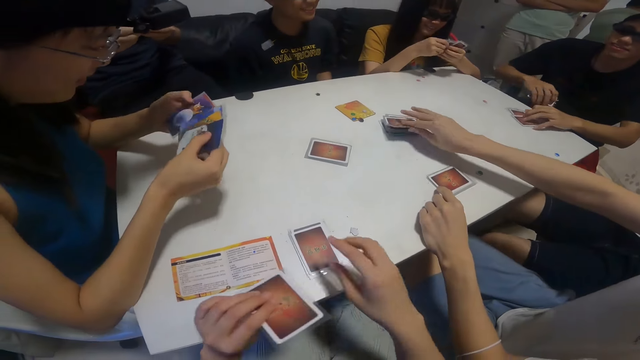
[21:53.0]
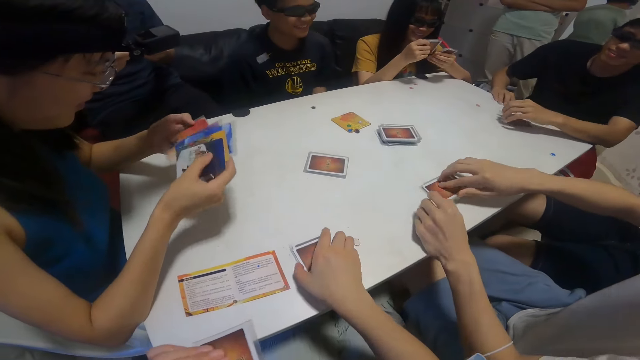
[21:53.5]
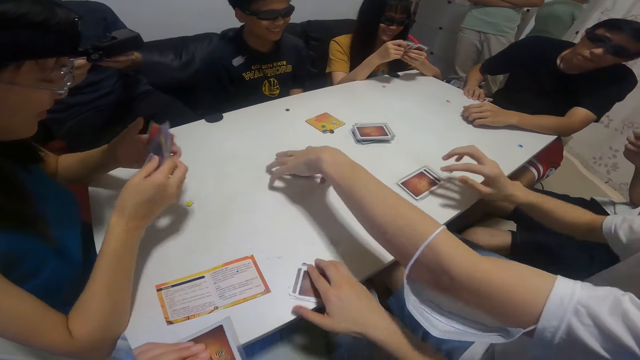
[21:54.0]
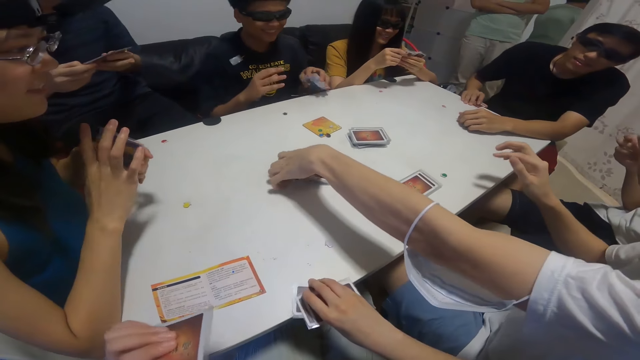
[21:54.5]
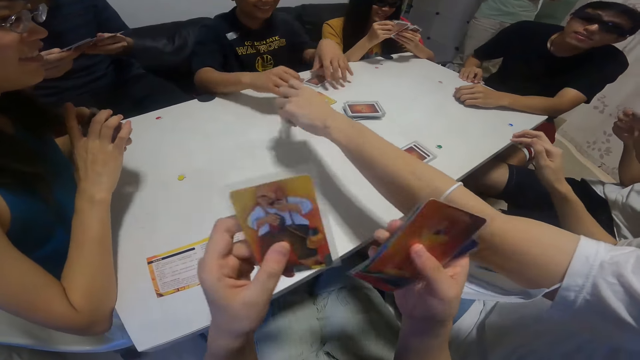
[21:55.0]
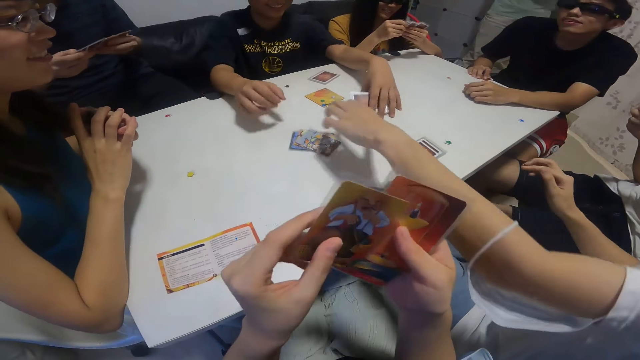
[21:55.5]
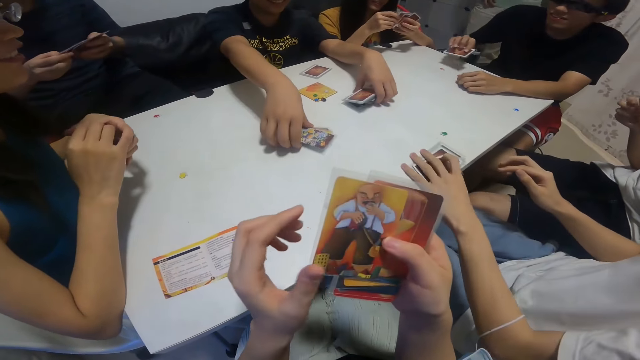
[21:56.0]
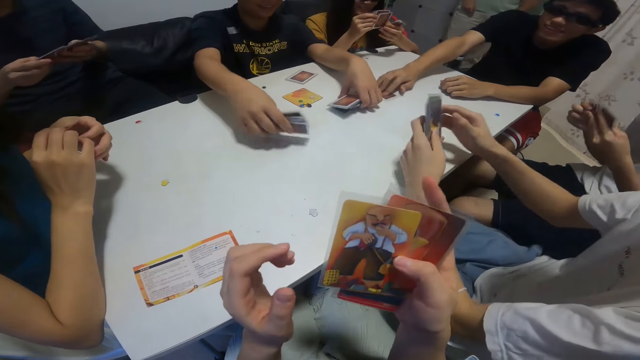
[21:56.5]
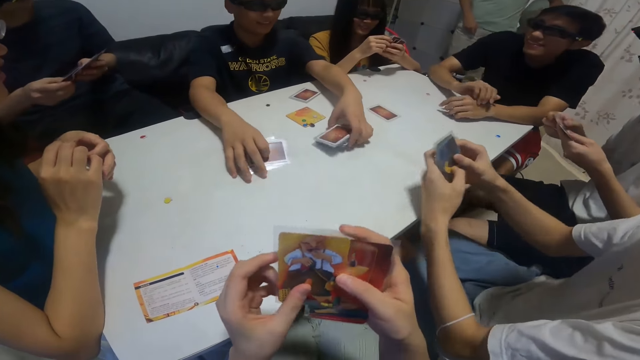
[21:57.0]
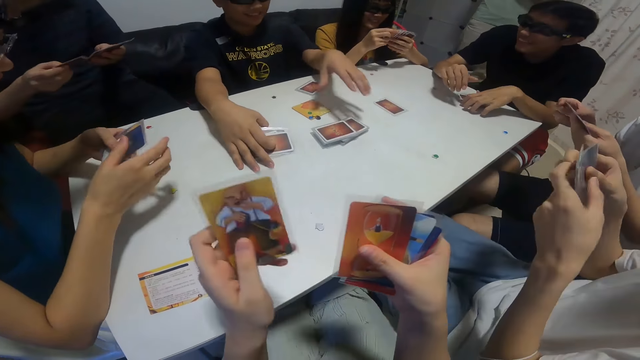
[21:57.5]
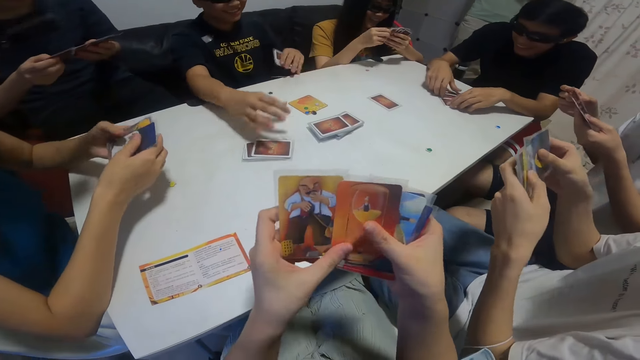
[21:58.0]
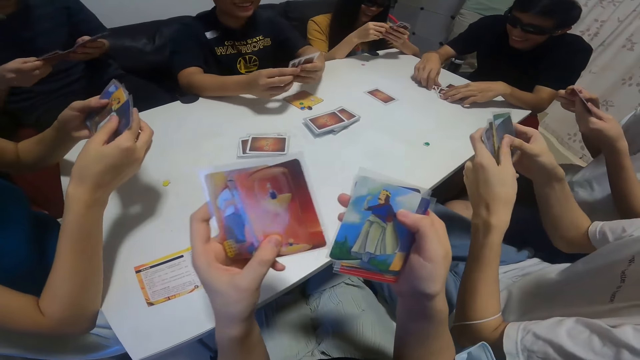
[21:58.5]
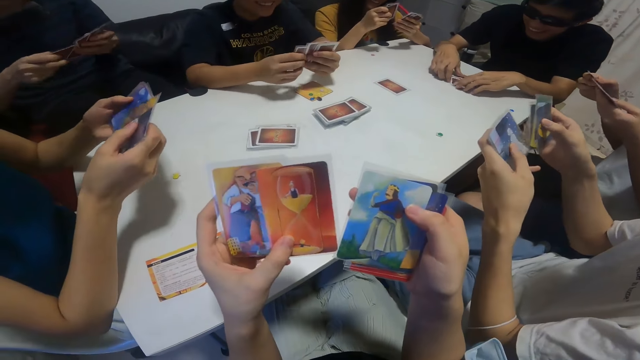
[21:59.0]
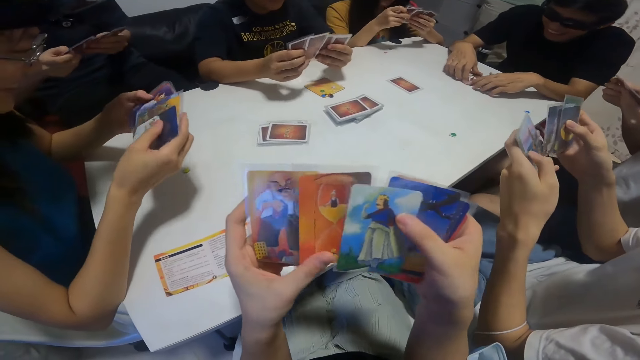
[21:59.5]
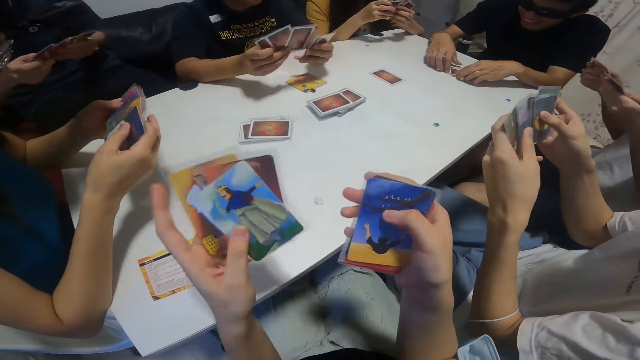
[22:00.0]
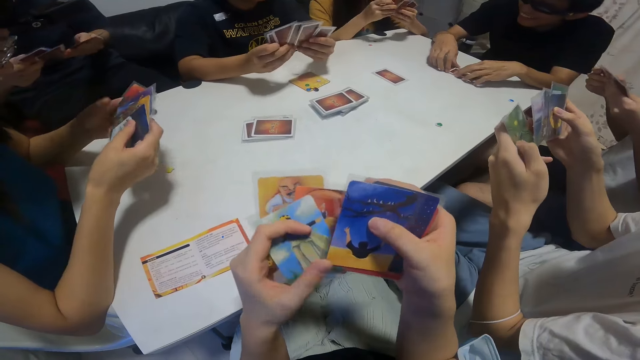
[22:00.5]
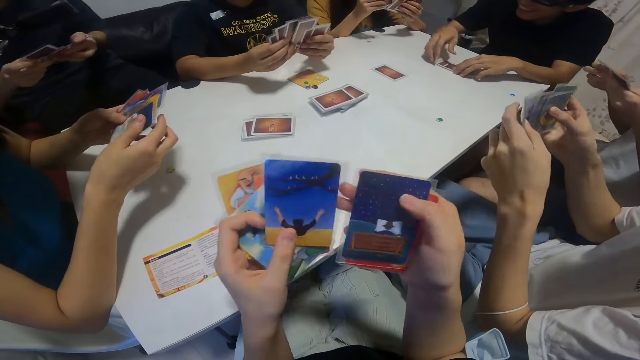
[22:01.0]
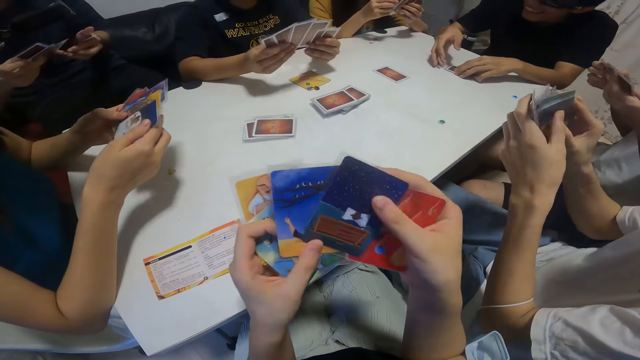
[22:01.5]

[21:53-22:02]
The camera wearer picks some cards from the table with his right hand. He picks some cards again. He shuffles cards in both hands. The man plays a card on the table with his right hand.

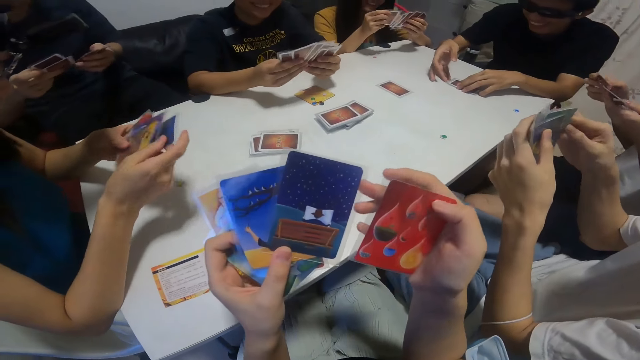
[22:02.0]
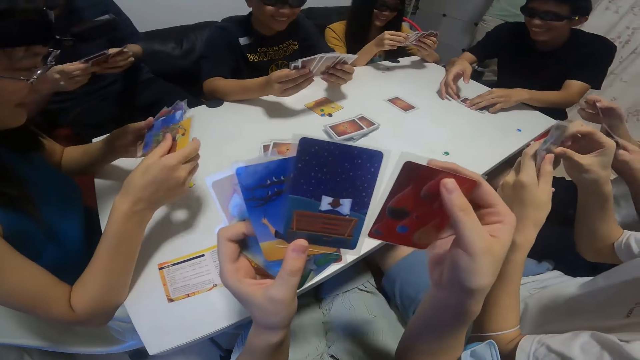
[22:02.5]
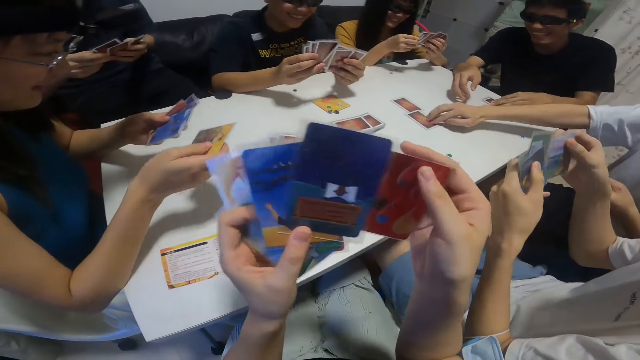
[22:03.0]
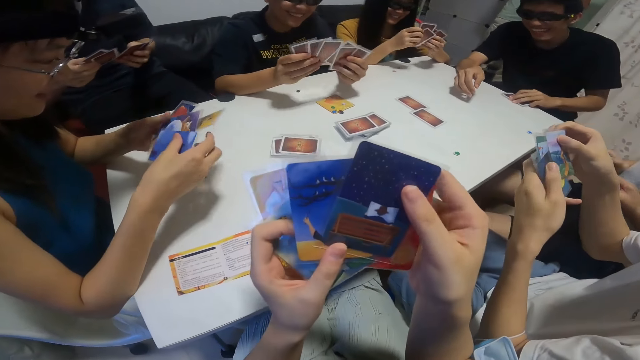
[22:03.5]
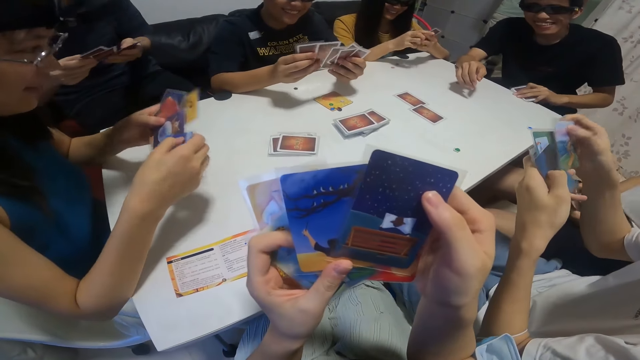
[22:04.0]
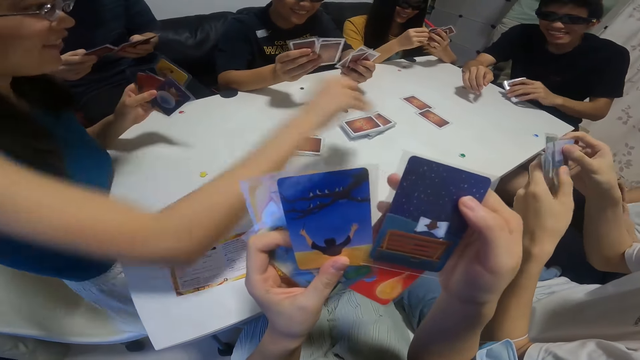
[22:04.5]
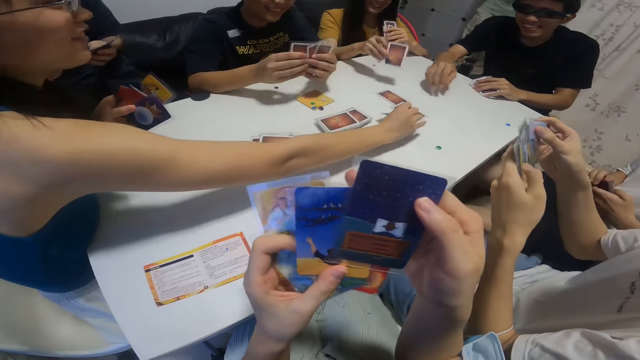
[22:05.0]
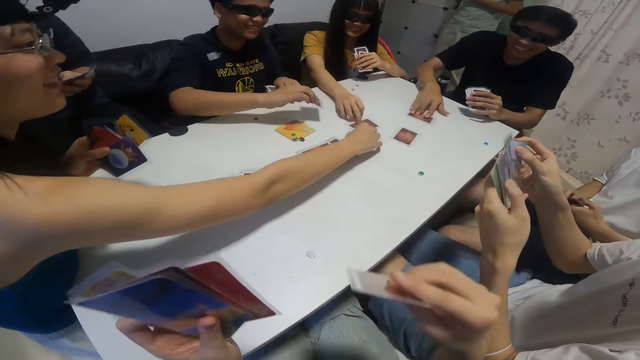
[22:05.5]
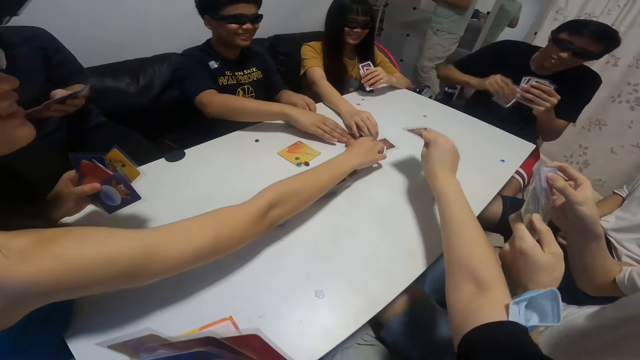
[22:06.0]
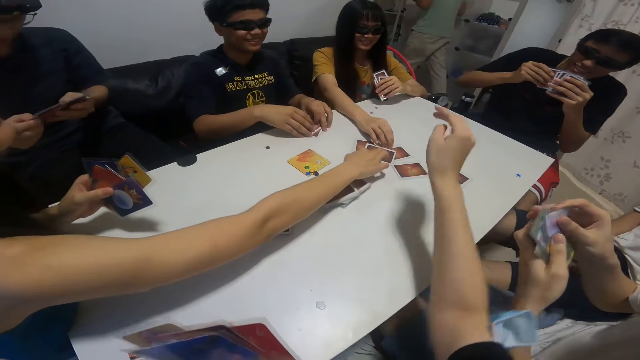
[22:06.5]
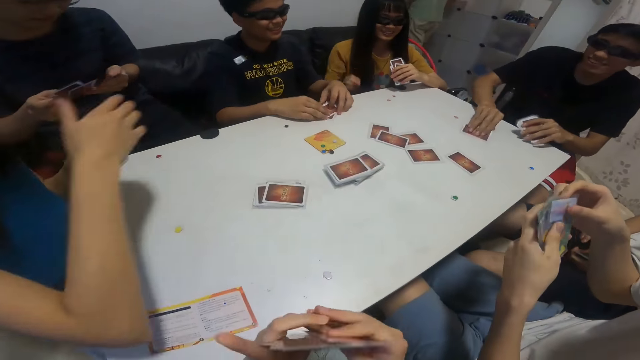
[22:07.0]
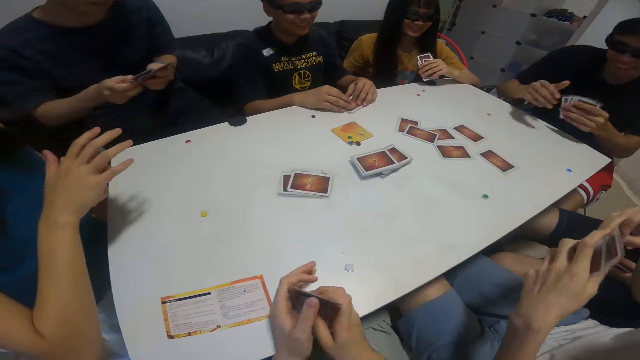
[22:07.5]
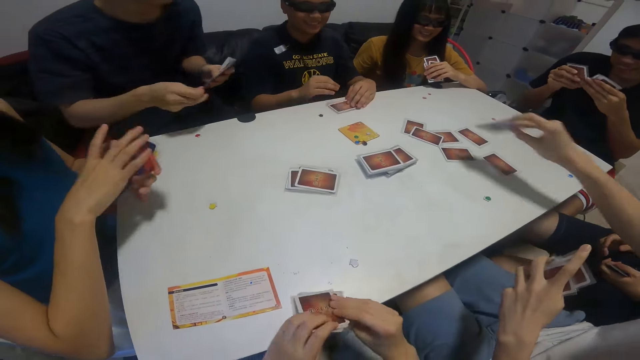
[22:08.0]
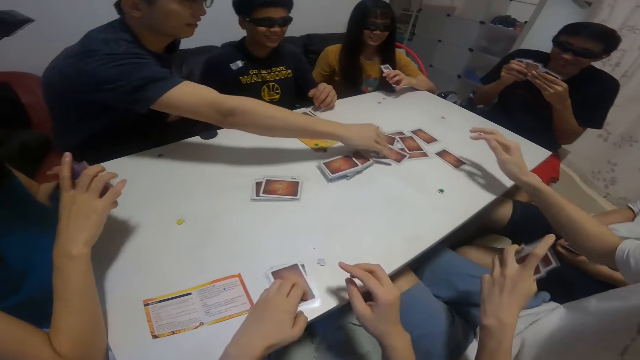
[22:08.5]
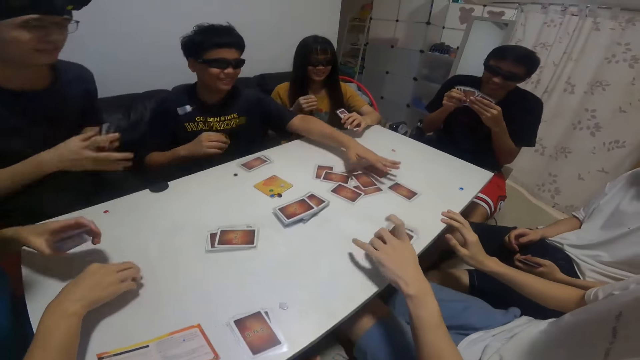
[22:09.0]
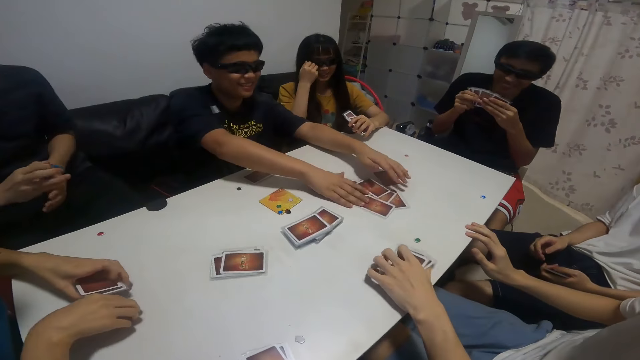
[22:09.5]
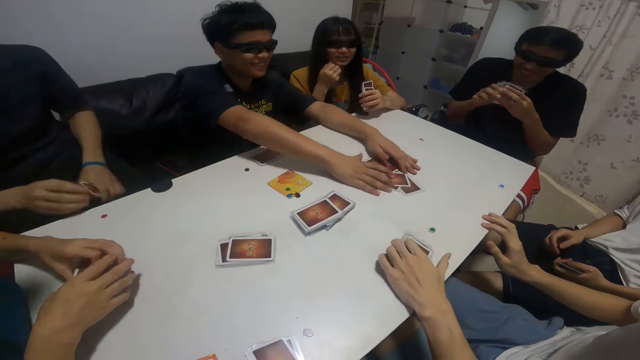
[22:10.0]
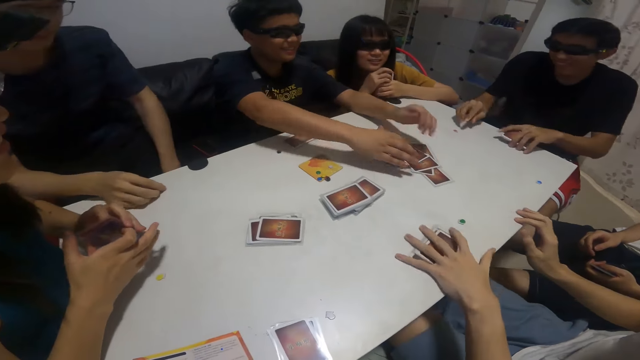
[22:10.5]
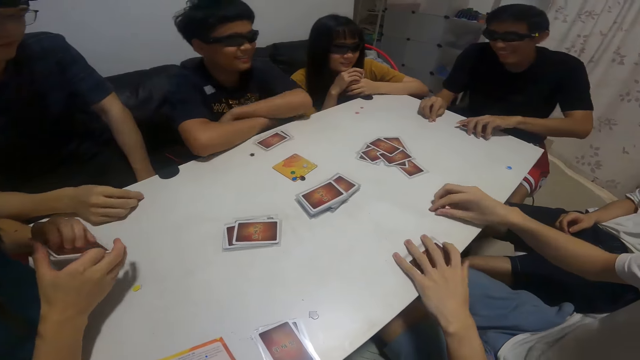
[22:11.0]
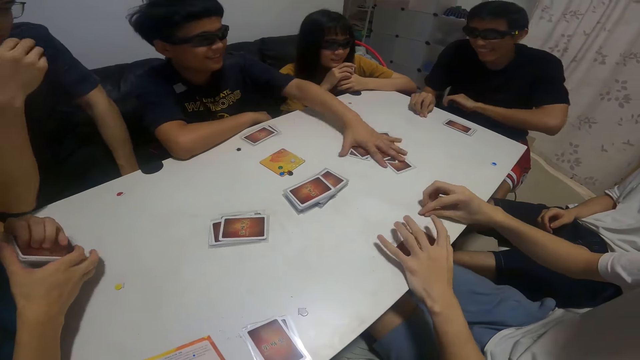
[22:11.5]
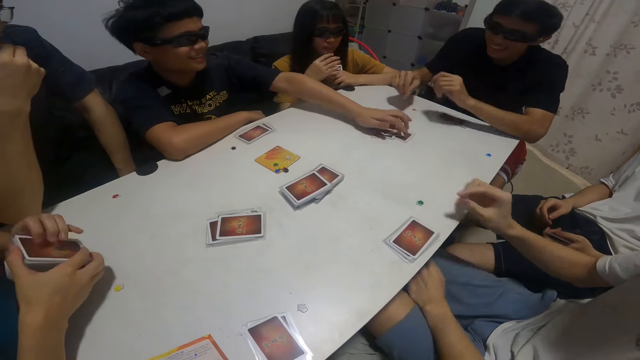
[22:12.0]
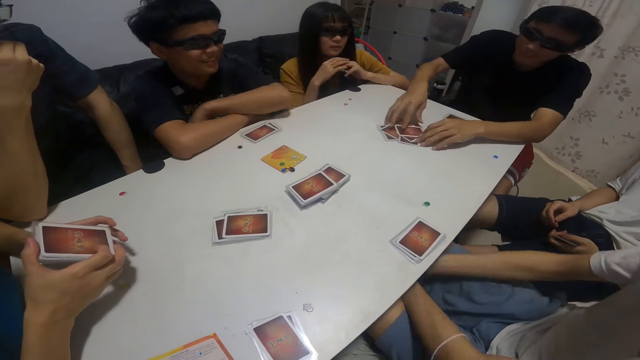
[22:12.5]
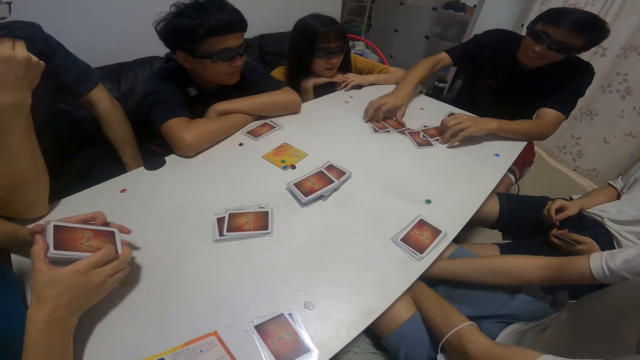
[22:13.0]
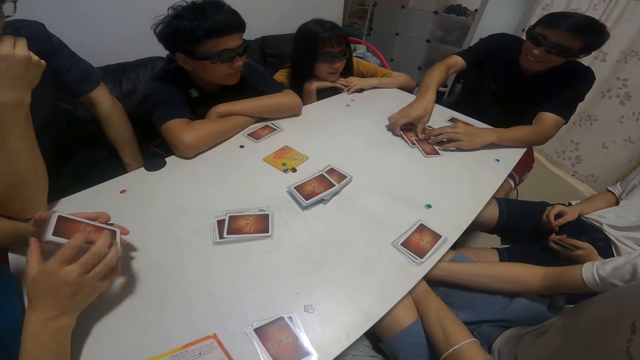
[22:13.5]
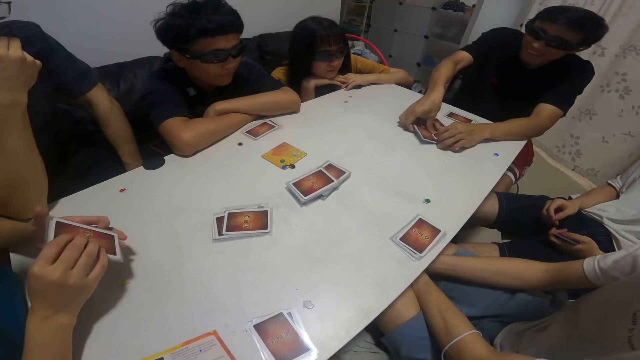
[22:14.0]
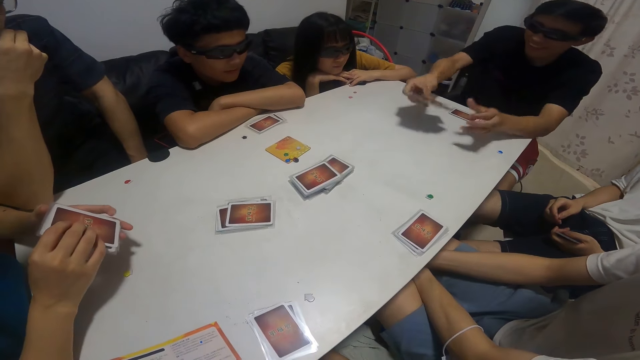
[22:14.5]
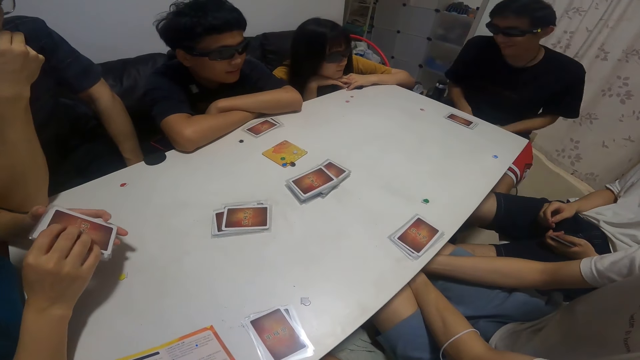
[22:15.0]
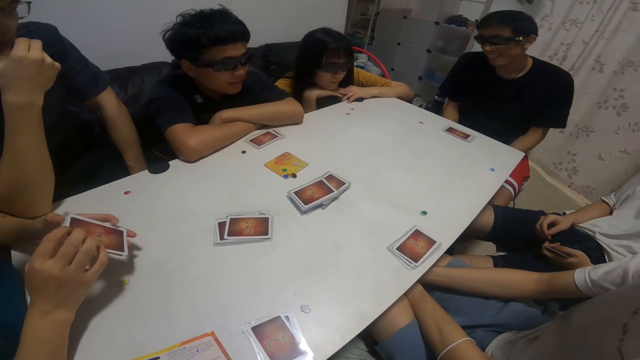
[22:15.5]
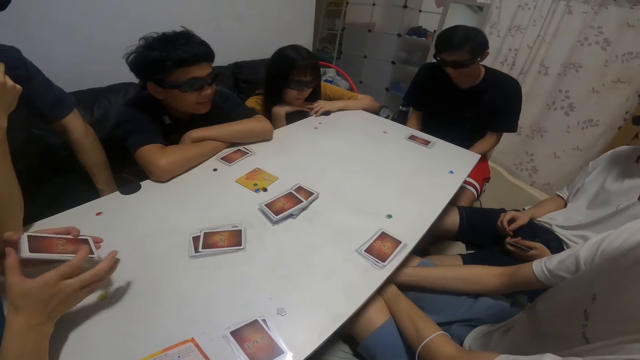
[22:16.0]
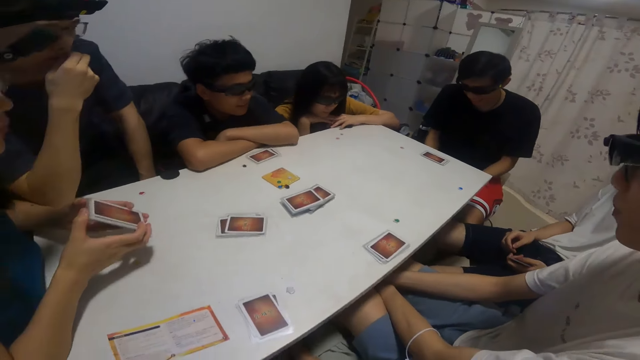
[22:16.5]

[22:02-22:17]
The boy plays a card on the table with his right hand. The lady plays a card on the table with her right hand. The girl plays a card on the table with her right hand. The camera wearer plays a card on the table with his right hand. The man plays a card on the table with his right hand. Another man plays a card on the table with his right hand. Another man plays a card on the table with his right hand. Another boy gathers the cards on the table with both hands.
